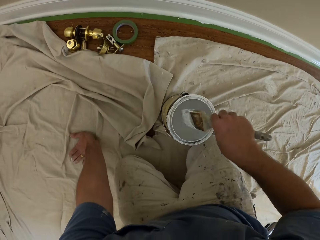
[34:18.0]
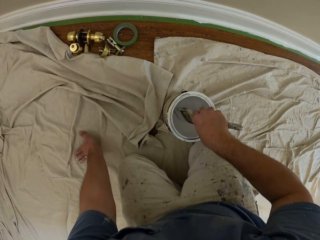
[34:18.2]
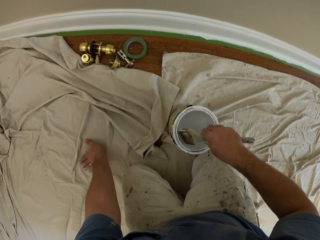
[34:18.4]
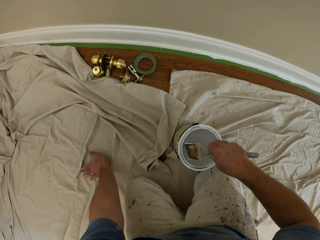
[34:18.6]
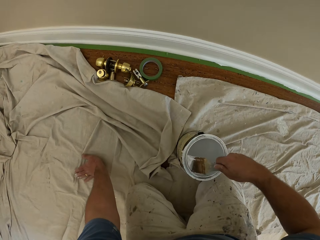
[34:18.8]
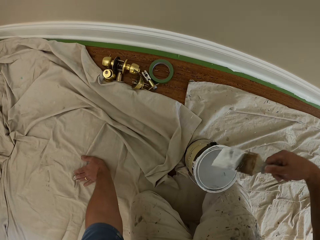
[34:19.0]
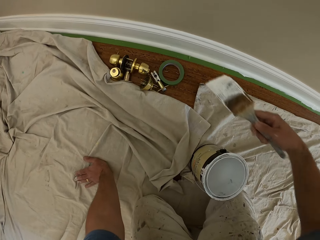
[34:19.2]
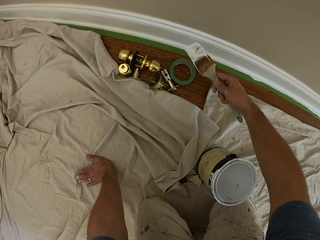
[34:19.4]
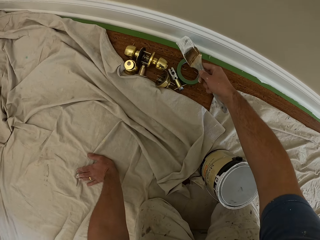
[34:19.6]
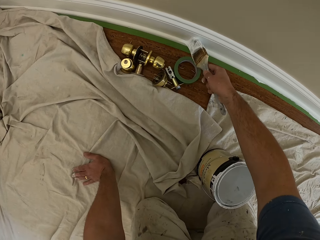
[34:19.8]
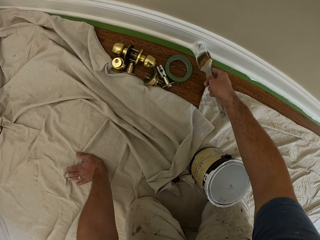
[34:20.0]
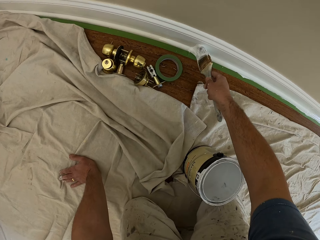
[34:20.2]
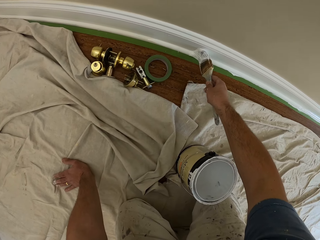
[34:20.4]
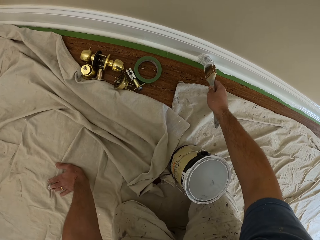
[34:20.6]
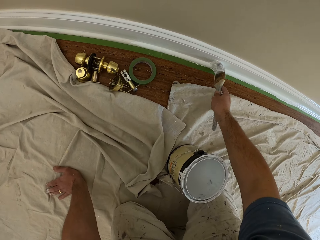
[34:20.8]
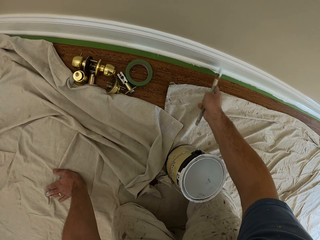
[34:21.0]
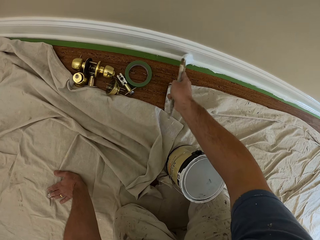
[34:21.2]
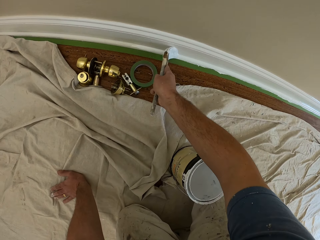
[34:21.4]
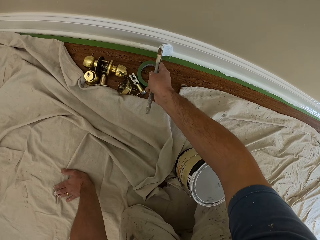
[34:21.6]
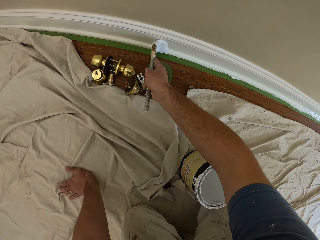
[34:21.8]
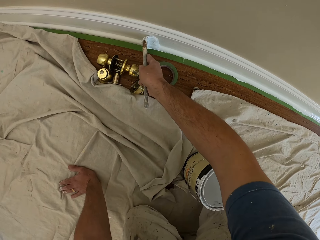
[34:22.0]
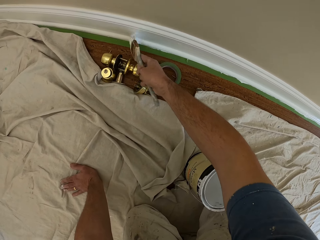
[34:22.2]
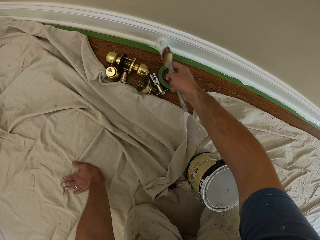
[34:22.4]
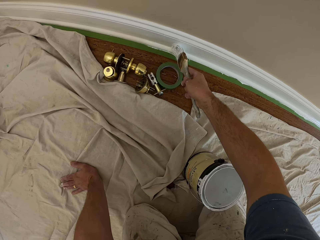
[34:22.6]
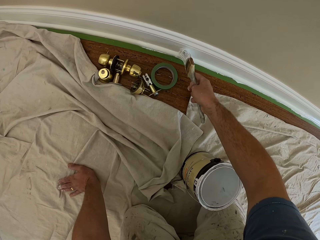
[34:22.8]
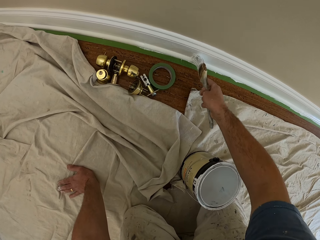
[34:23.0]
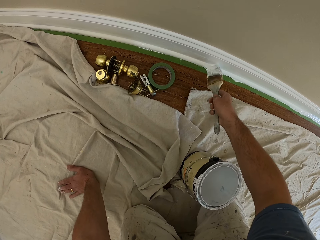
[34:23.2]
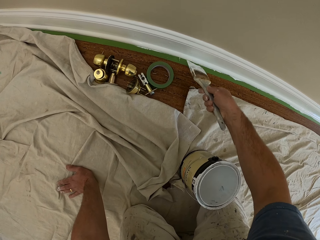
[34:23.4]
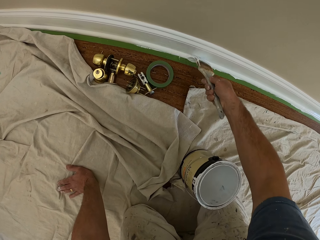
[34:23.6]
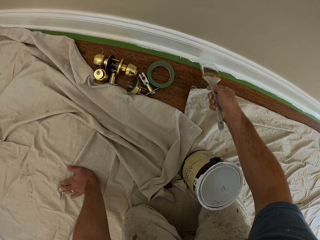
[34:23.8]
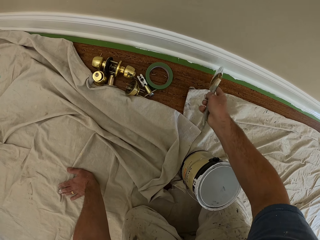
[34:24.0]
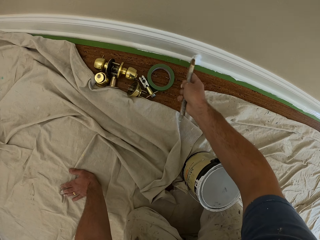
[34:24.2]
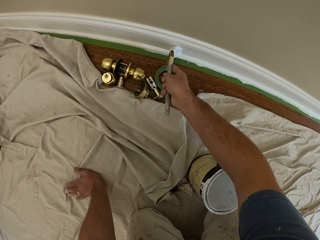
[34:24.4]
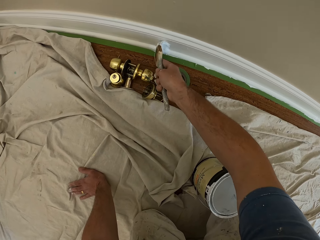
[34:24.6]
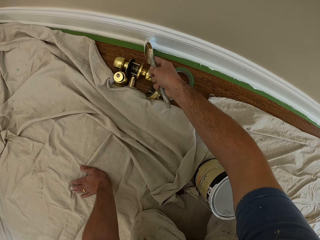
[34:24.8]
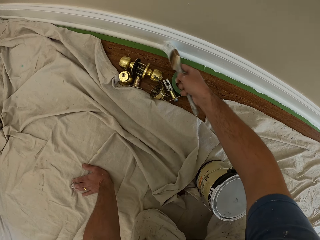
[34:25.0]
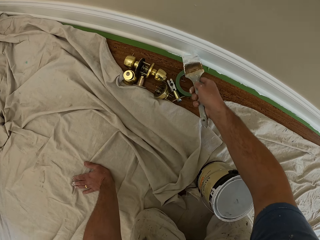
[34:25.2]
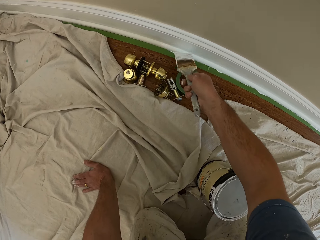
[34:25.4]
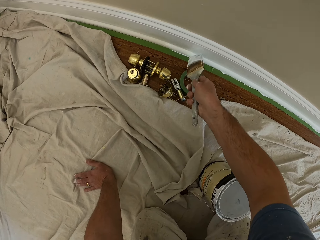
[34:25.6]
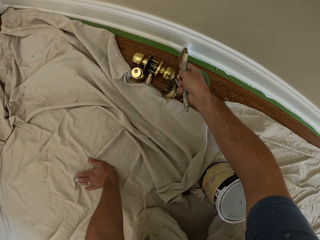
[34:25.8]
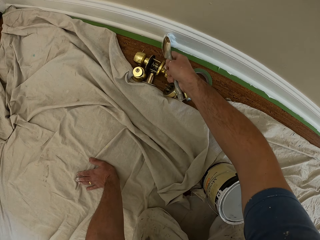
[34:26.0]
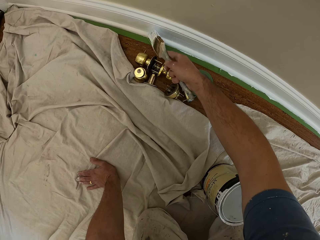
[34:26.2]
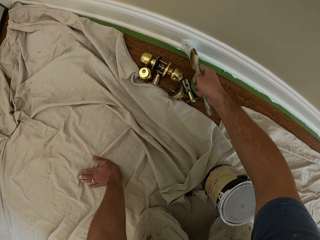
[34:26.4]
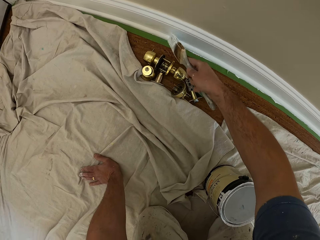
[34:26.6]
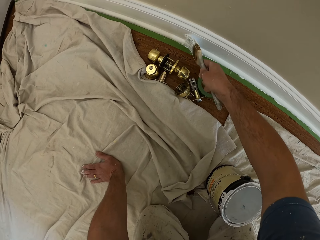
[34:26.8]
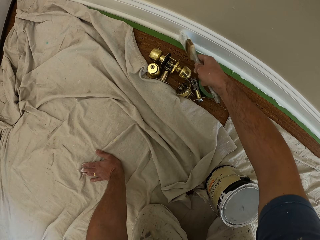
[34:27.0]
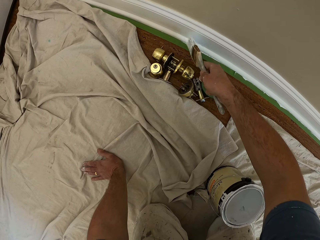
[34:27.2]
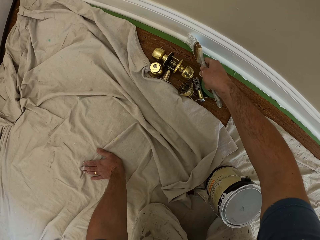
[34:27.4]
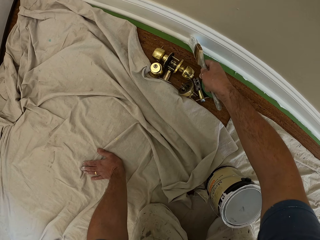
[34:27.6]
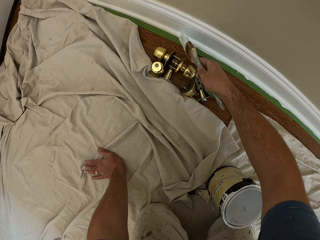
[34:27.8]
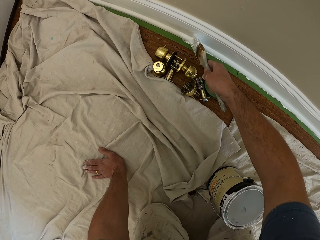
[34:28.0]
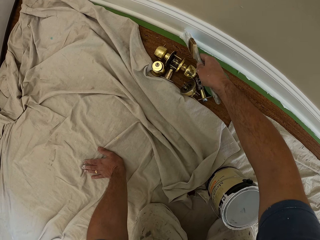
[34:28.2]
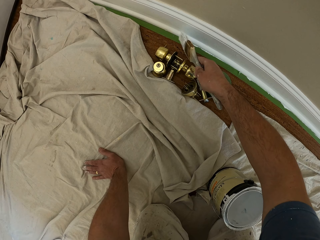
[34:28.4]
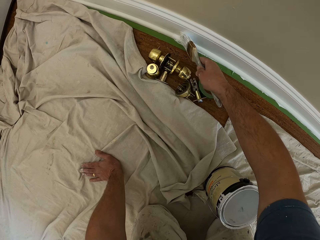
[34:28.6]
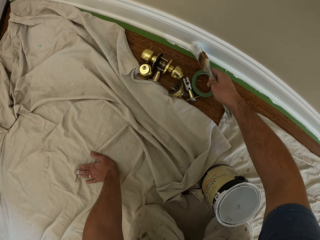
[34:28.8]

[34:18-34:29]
The camera wearer dips the brush into the paint can. They paint the skirting of the wall with the brush. They paint a baseboard. They paint the baseboard again.

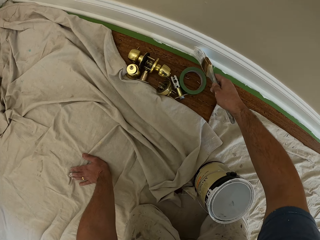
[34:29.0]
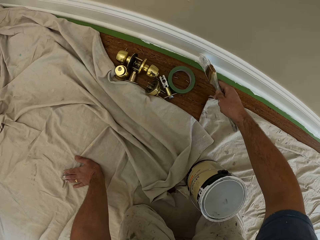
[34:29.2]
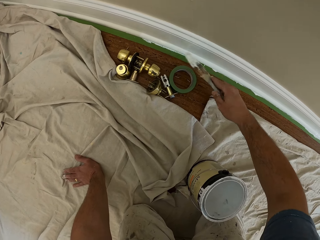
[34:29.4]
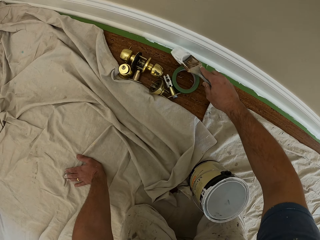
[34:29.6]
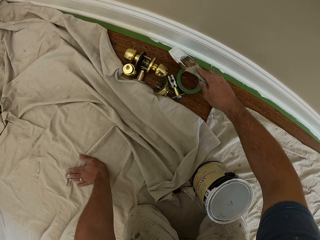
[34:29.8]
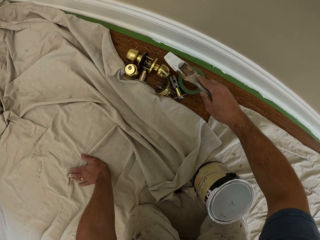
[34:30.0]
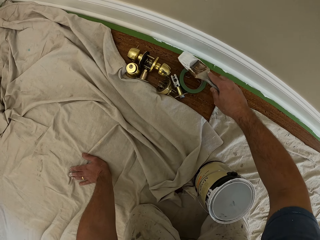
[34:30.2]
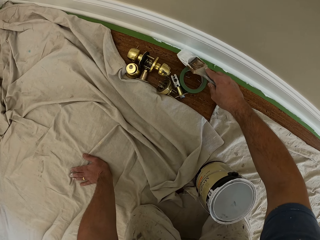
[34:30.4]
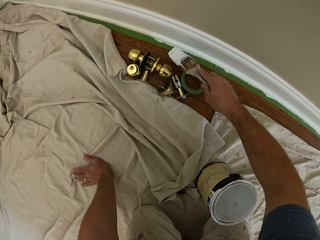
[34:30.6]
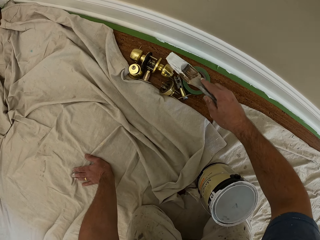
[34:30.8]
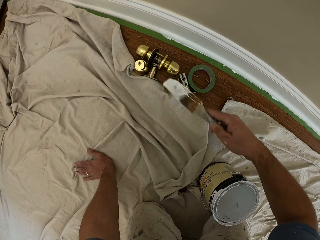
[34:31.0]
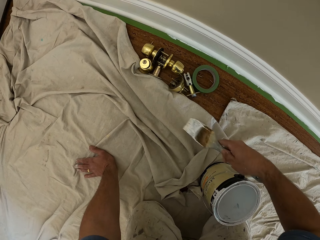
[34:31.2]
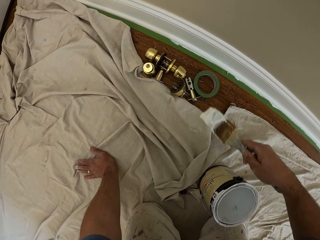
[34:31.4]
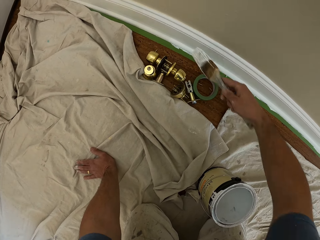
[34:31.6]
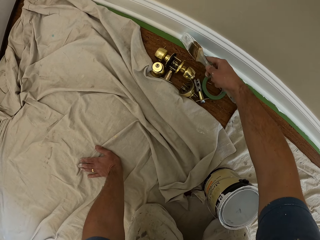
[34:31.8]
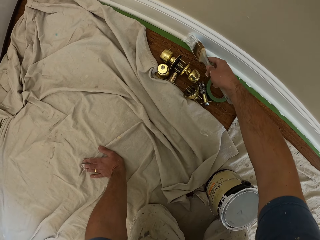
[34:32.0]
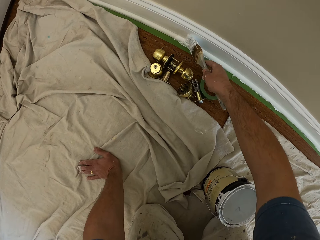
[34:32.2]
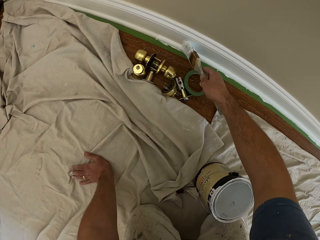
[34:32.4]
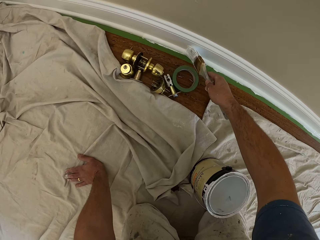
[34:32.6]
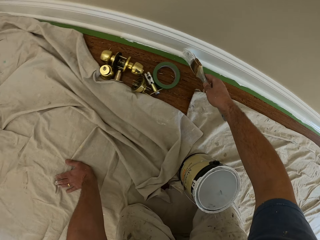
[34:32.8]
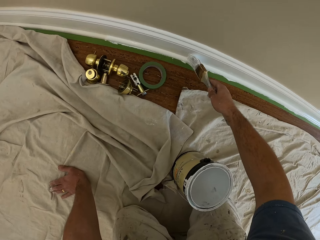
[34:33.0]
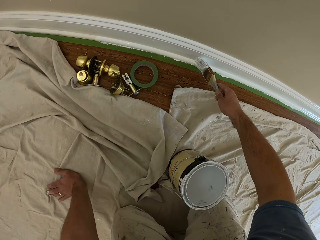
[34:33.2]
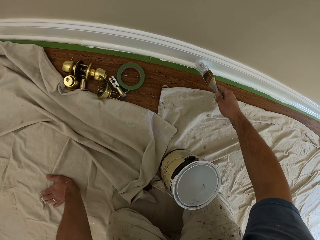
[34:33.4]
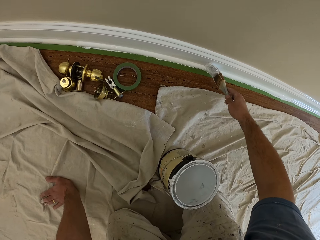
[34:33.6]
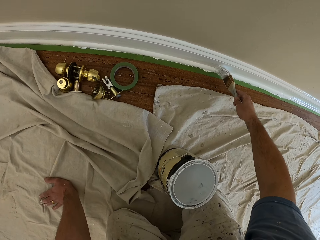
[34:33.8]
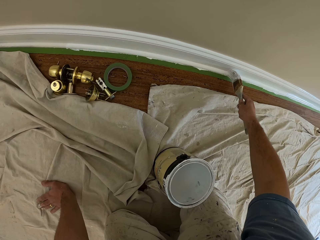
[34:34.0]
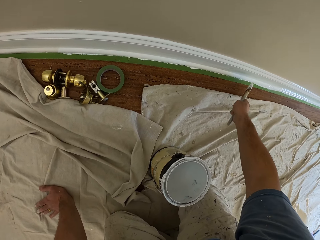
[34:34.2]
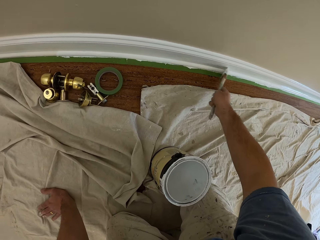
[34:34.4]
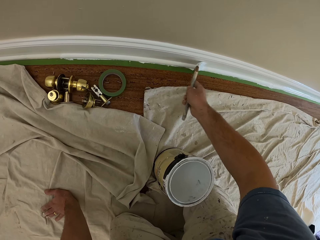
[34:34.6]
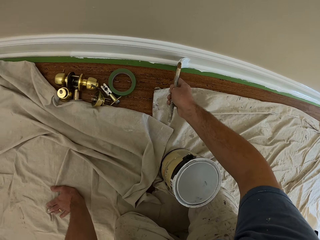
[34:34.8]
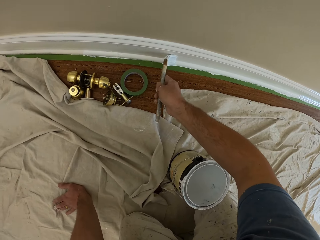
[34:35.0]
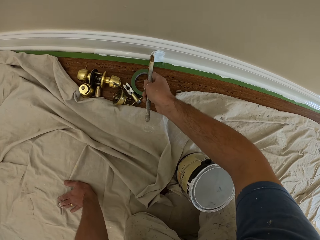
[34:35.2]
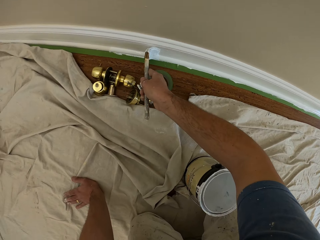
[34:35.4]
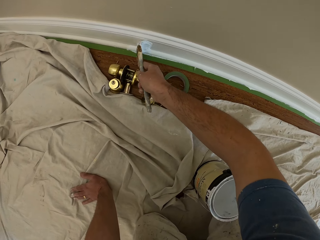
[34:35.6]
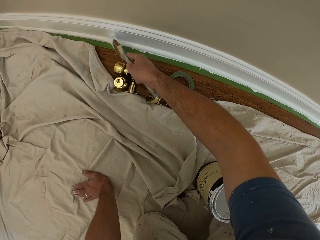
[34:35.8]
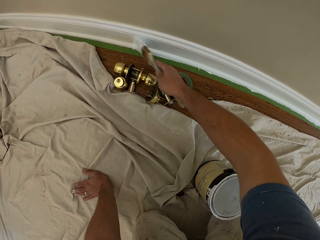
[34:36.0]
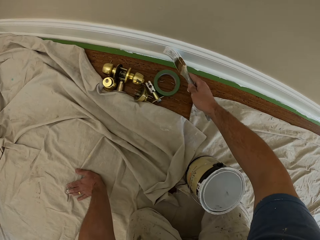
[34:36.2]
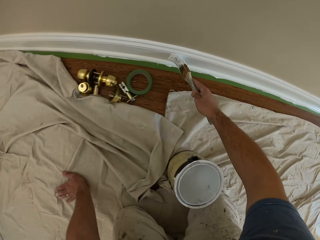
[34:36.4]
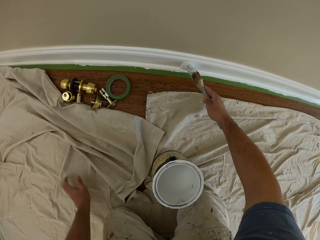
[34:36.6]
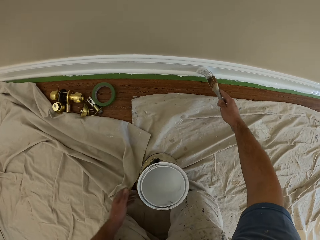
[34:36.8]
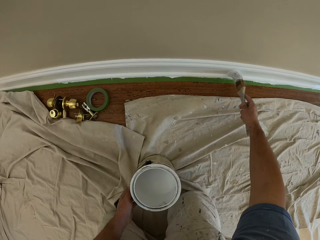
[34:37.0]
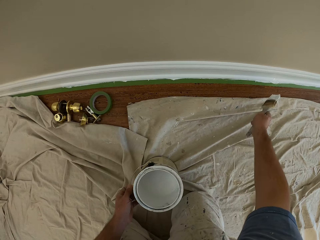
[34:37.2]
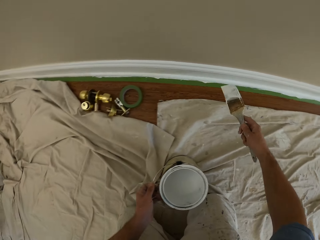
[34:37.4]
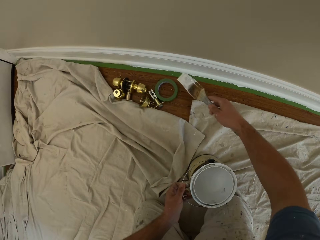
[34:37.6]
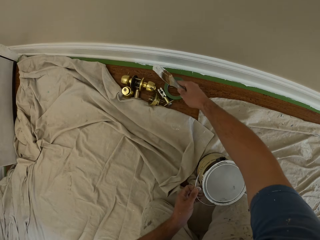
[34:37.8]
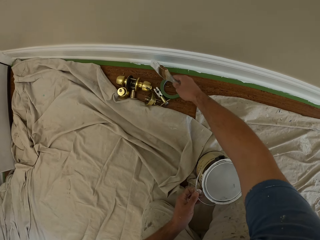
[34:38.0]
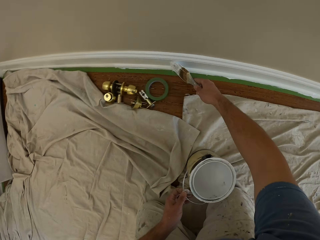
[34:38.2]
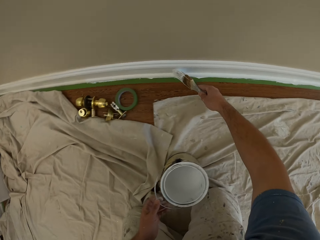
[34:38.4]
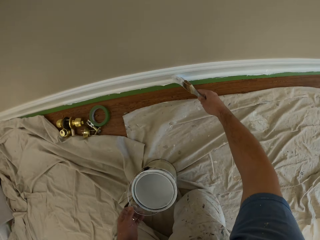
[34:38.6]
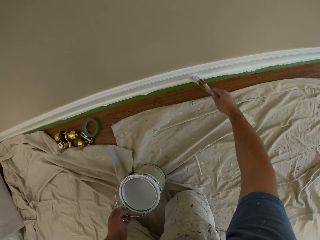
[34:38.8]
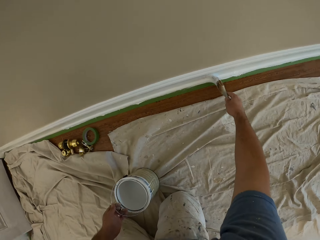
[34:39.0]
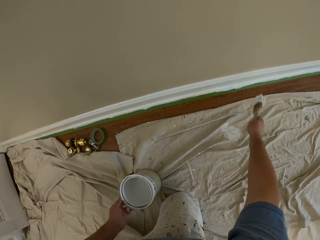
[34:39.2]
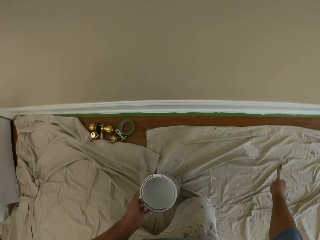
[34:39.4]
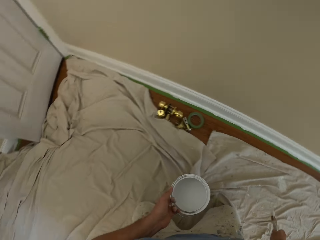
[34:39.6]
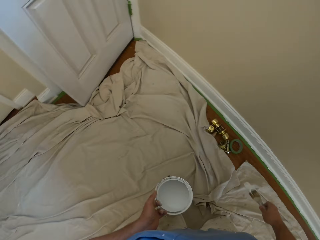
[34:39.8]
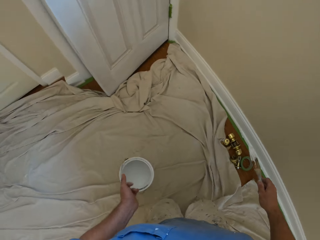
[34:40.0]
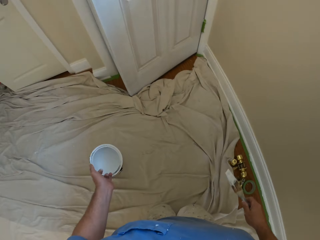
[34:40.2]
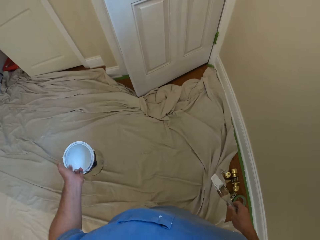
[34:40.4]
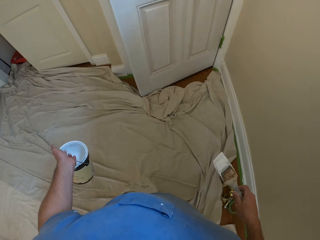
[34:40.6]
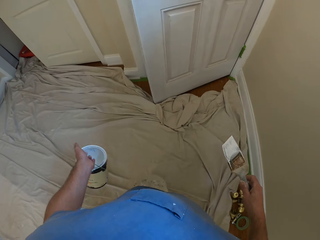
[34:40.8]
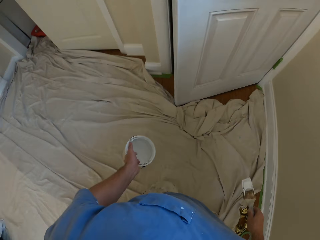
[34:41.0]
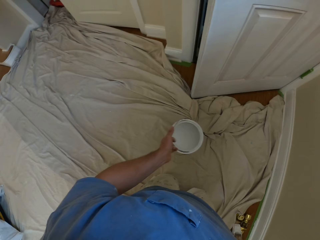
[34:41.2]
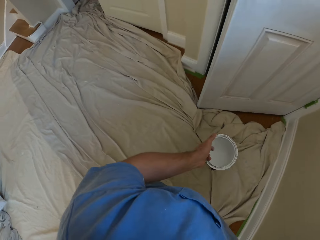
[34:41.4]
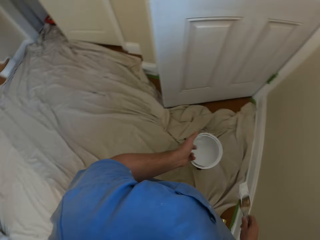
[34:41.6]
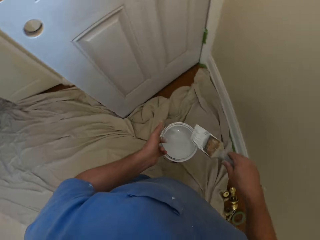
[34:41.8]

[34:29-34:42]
The camera wearer paints a baseboard. He paints the baseboard again. He touches a paint can and holds the handle of the paint can. He paints the baseboard. He picks up the paint can, carries the paint can, and moves forward on his knees.
